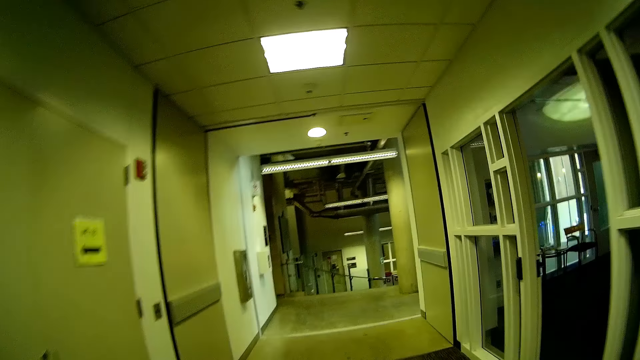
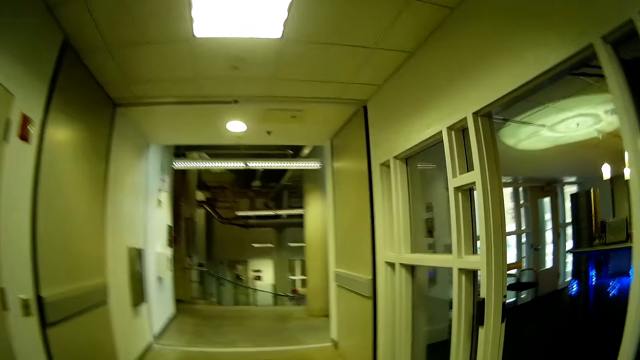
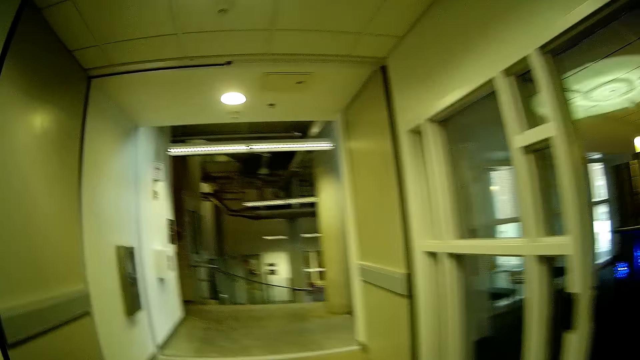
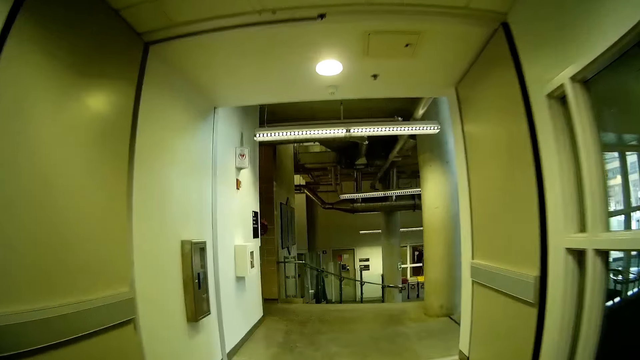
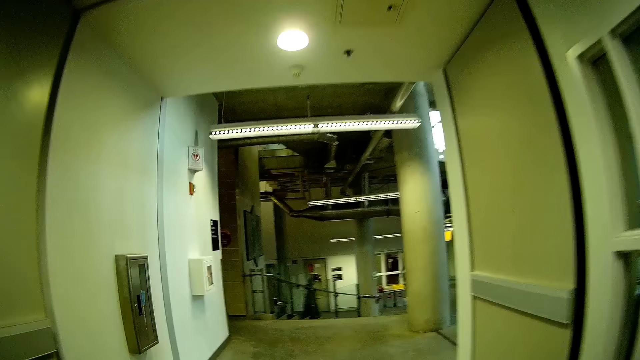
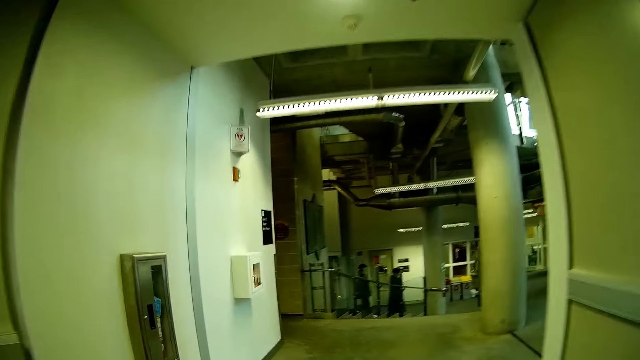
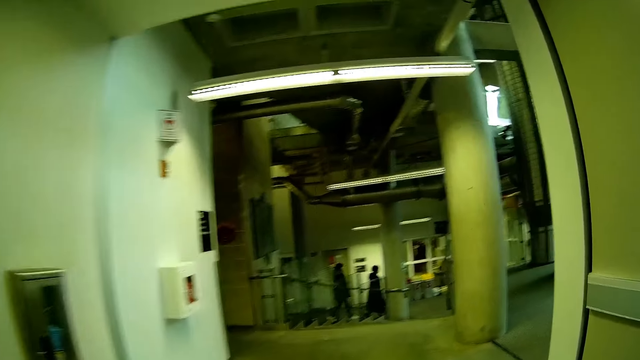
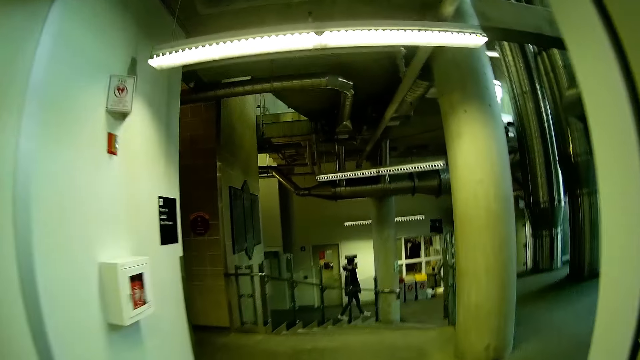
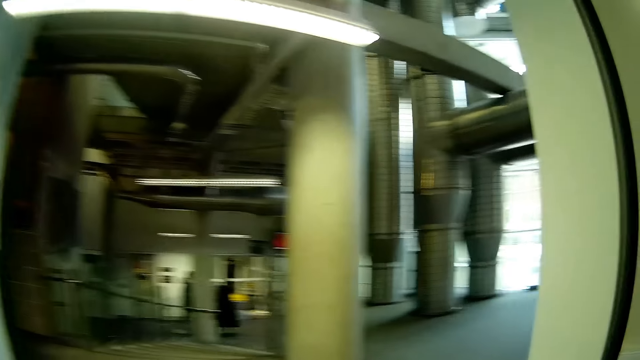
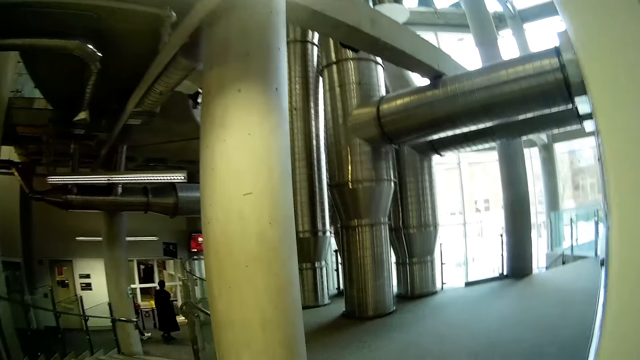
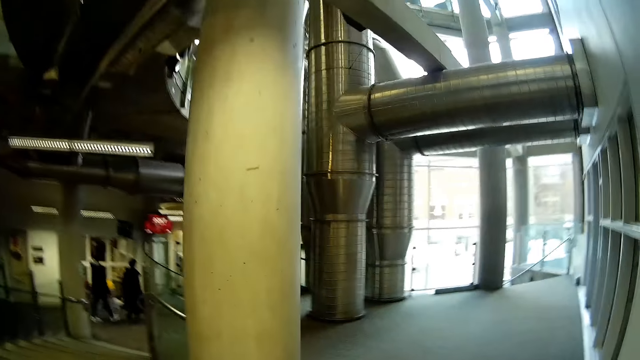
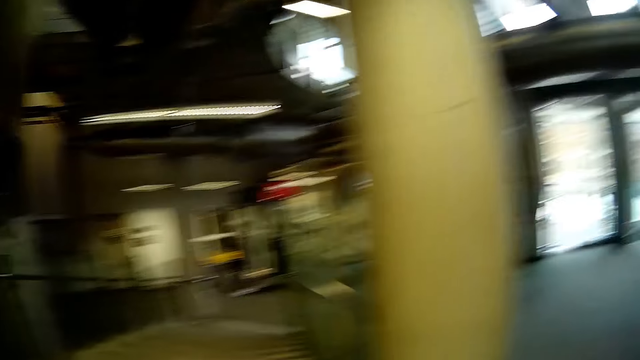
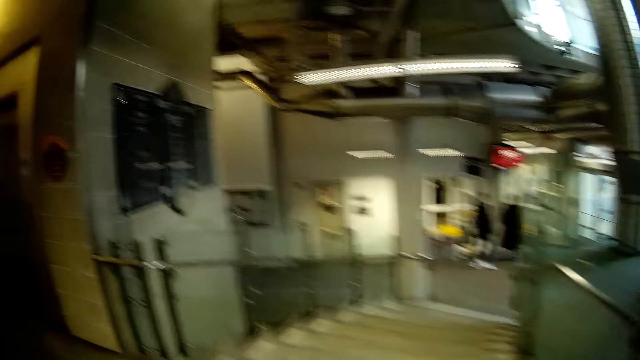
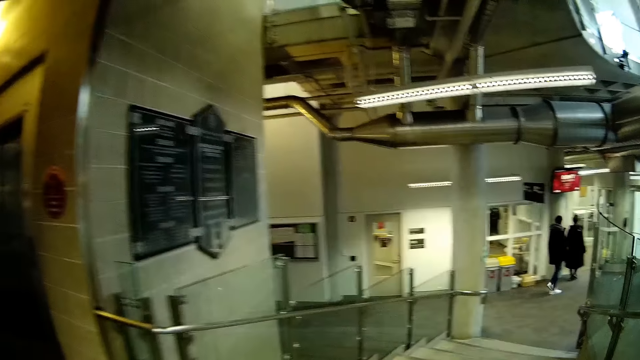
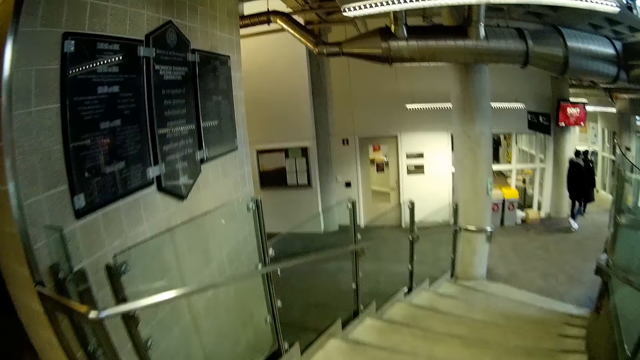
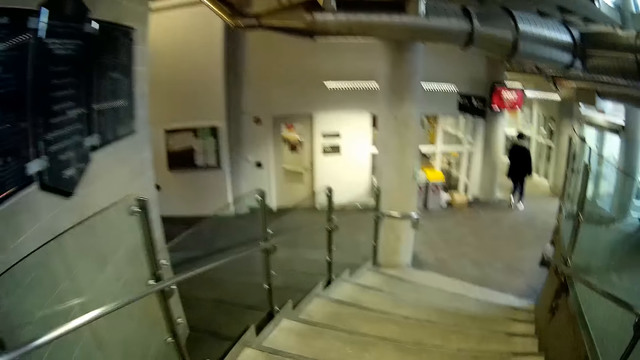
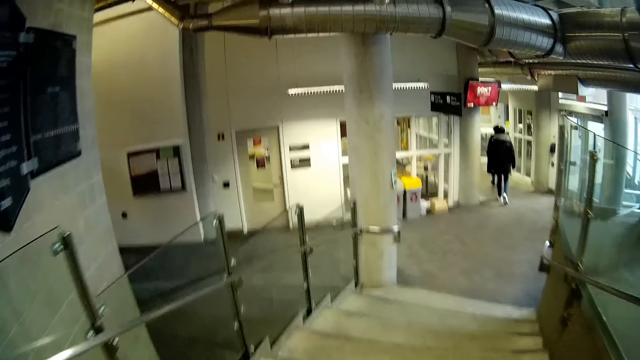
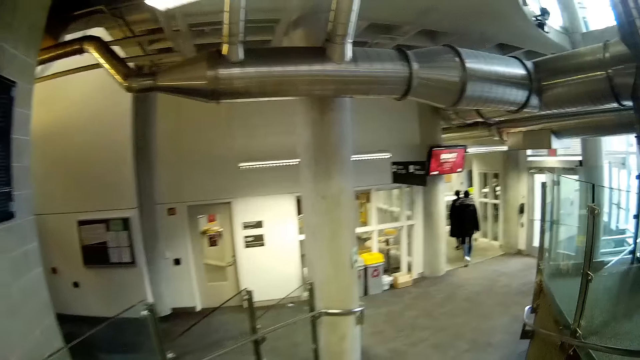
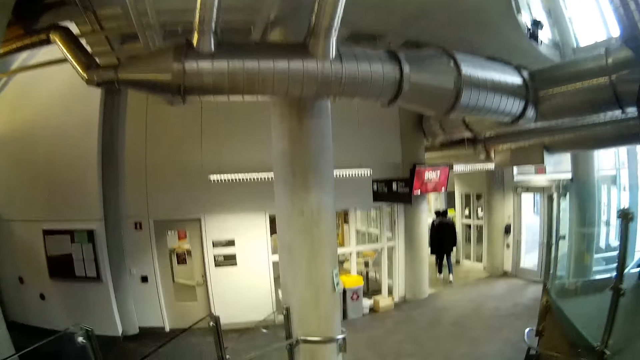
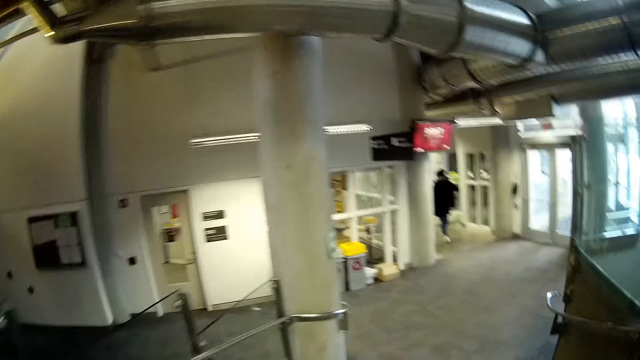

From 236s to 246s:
The camera wearer looks at his right side. He walks down the stairs.

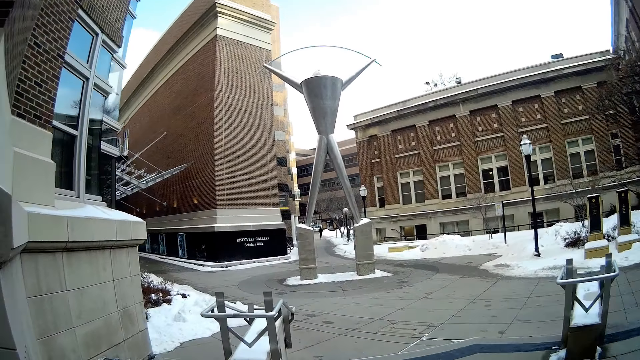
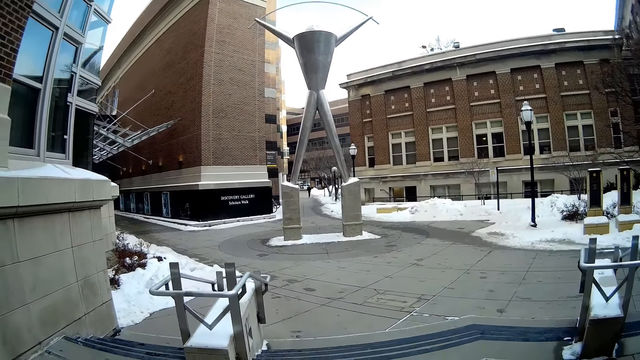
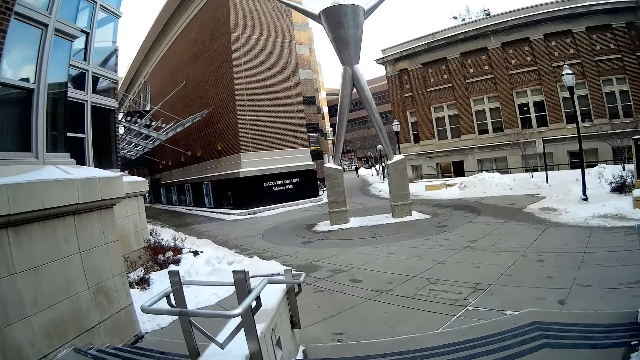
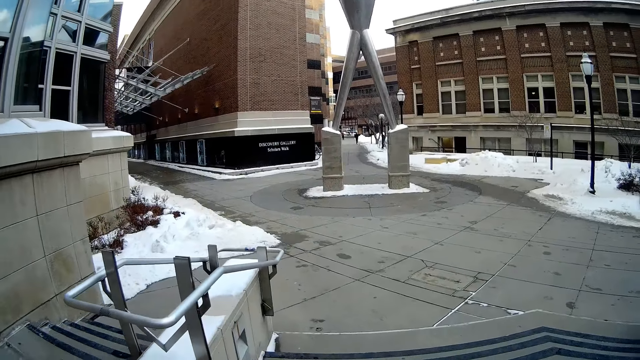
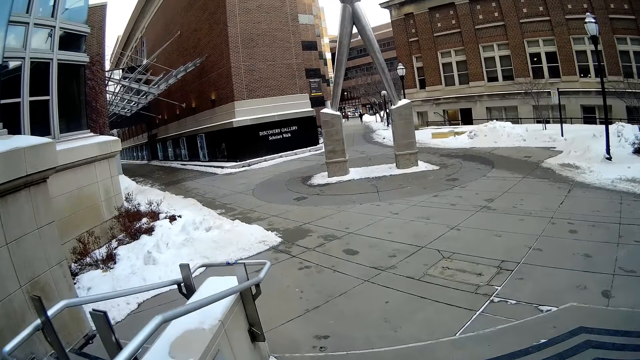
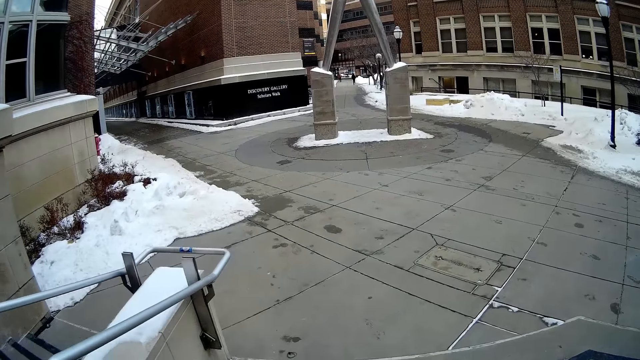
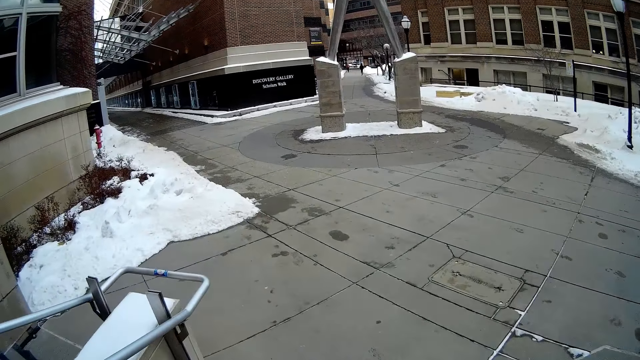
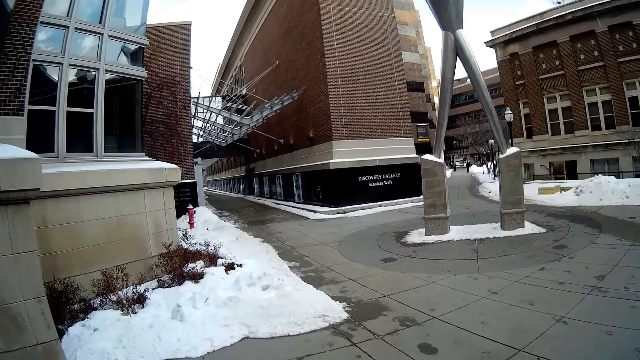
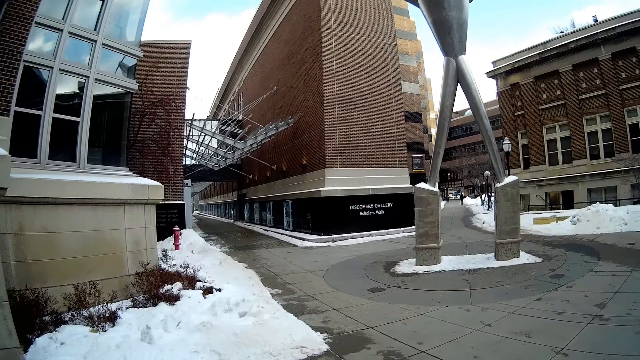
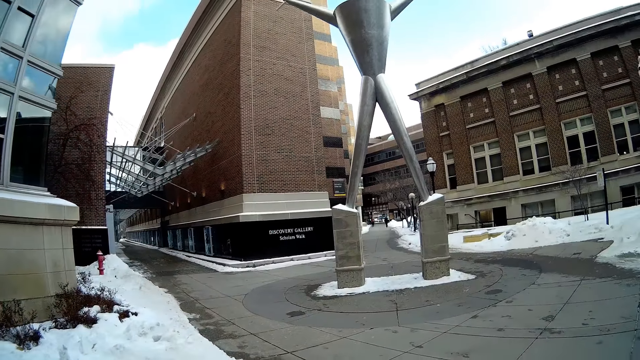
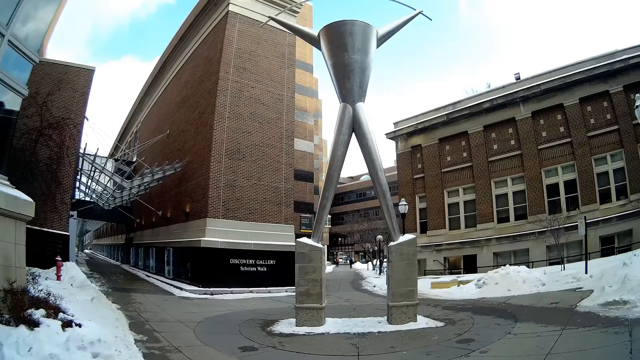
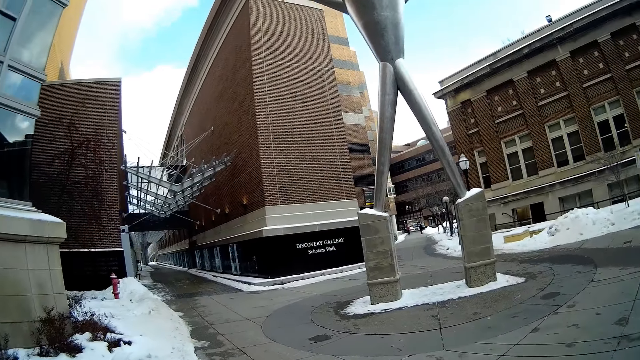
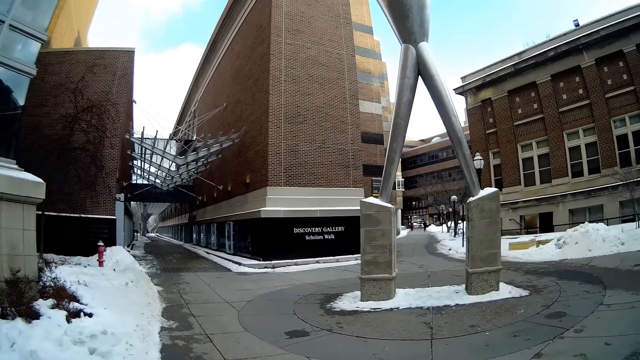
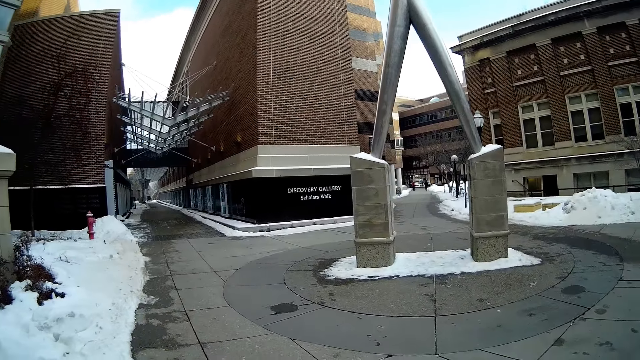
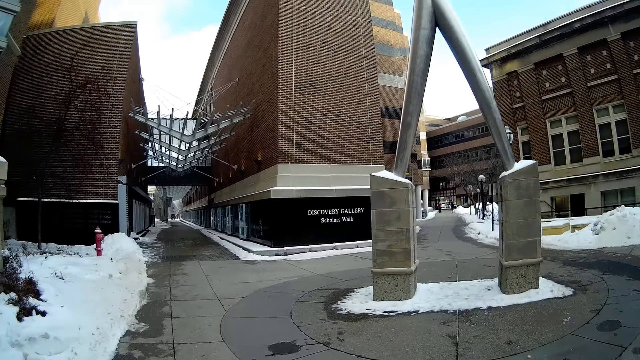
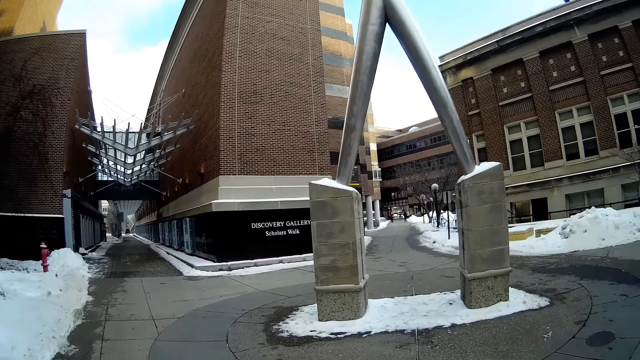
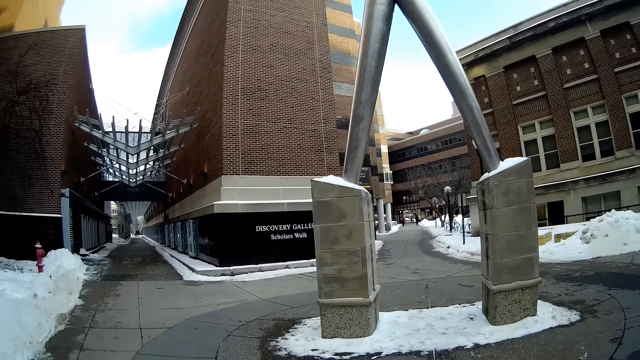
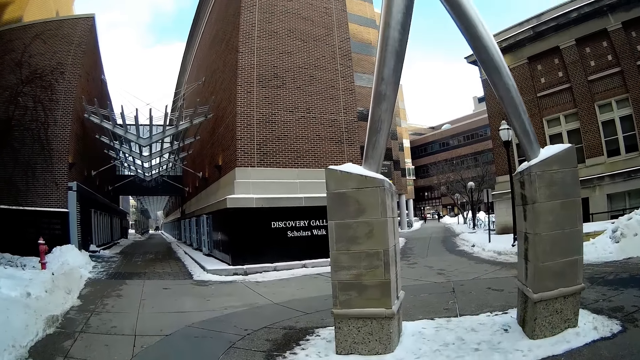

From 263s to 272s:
The camera wearer walks down a stairway outside the building. They walk on the scholars walk.

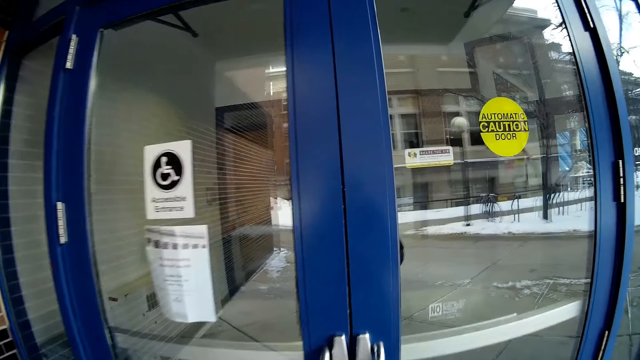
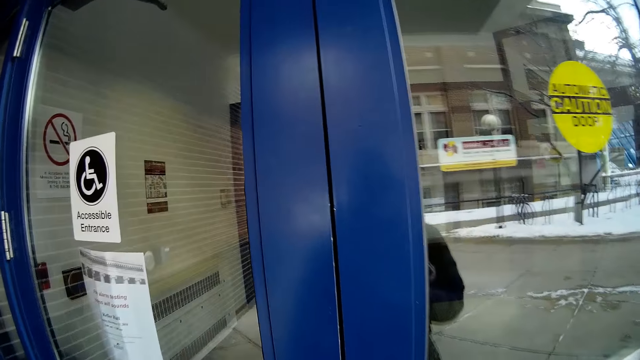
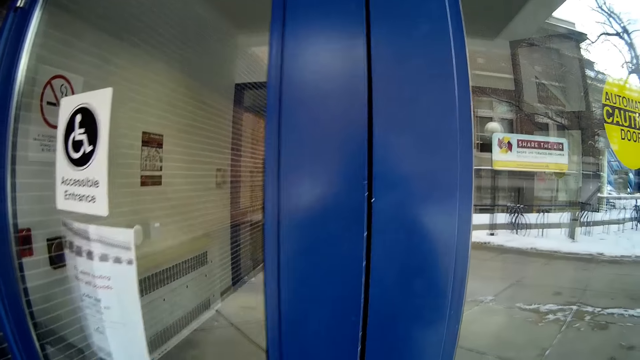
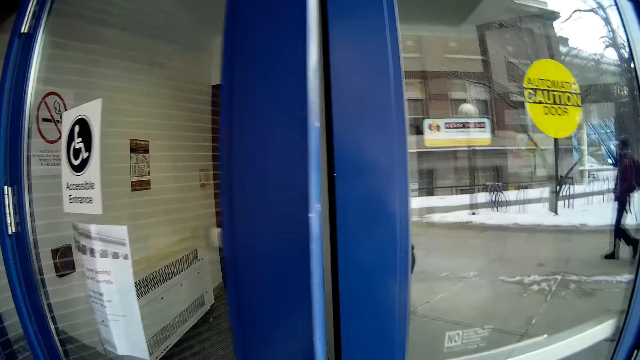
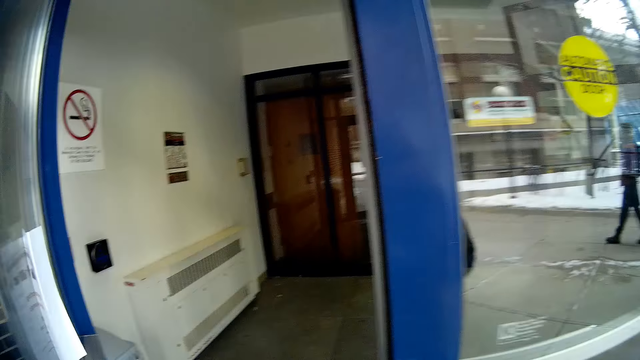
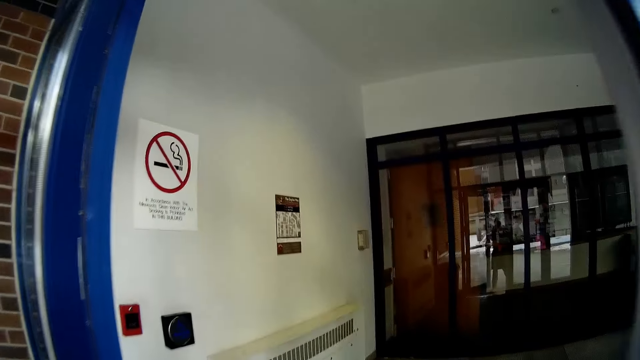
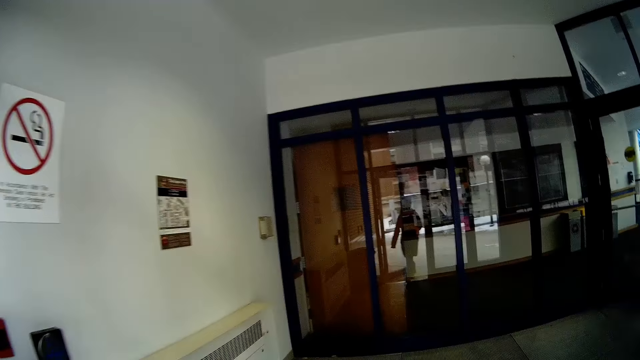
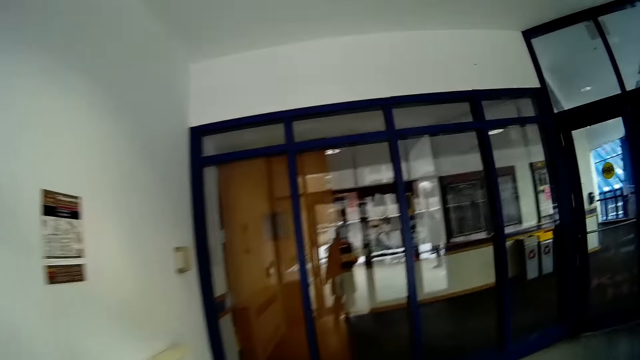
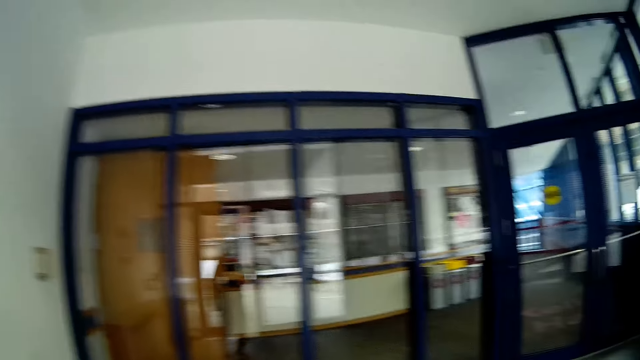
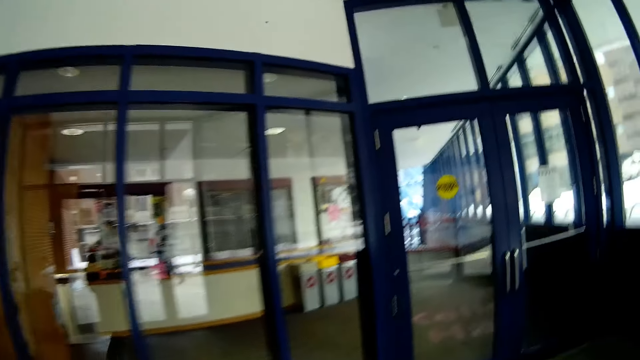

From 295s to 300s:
The camera wearer opens the glass door with his left hand. He walks towards the glass door of the building. He walks around.
